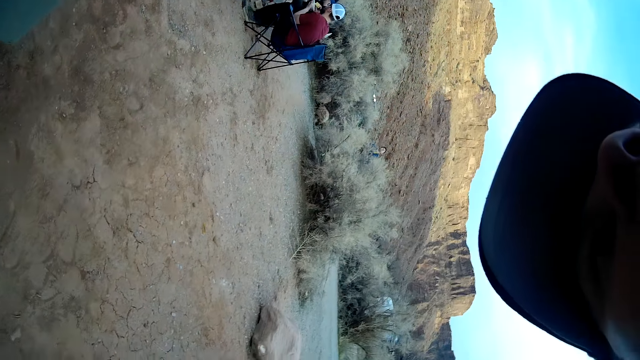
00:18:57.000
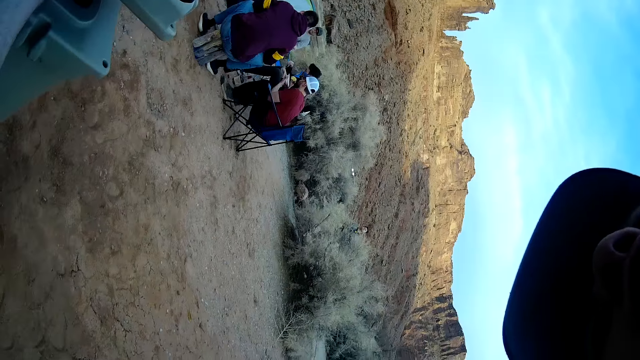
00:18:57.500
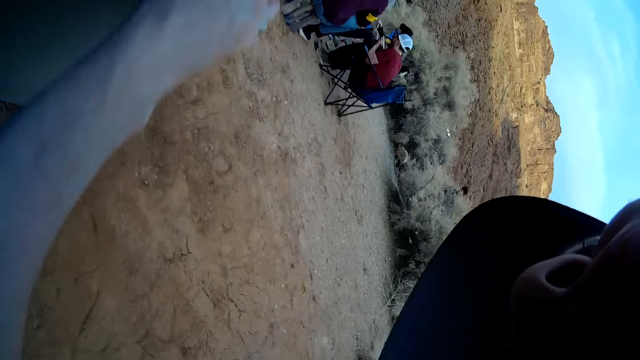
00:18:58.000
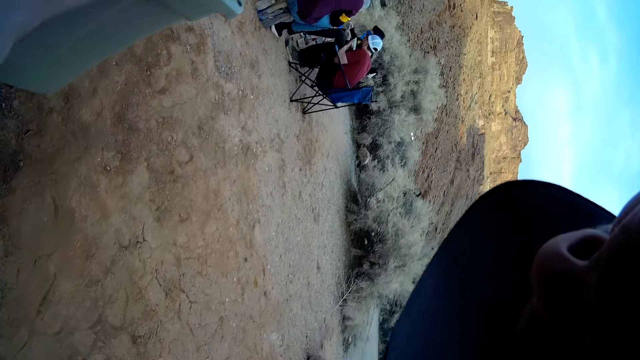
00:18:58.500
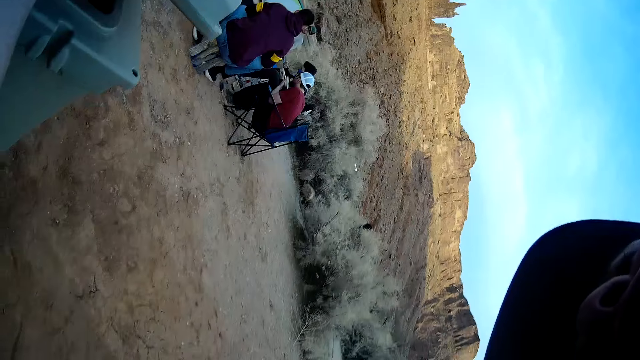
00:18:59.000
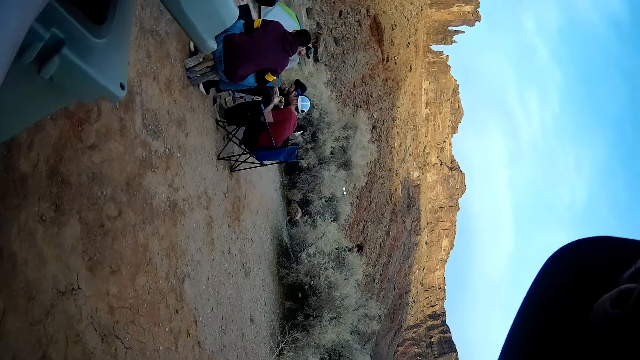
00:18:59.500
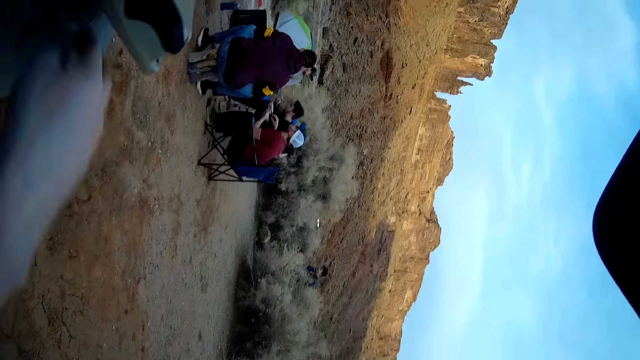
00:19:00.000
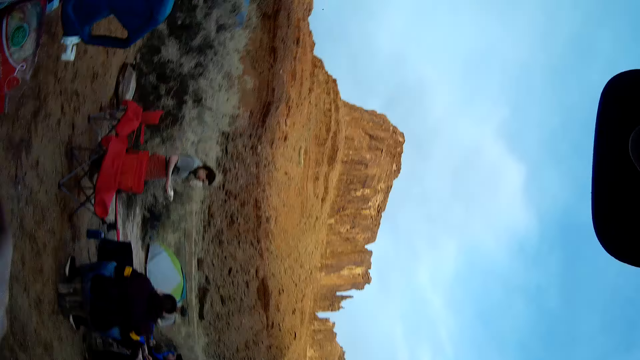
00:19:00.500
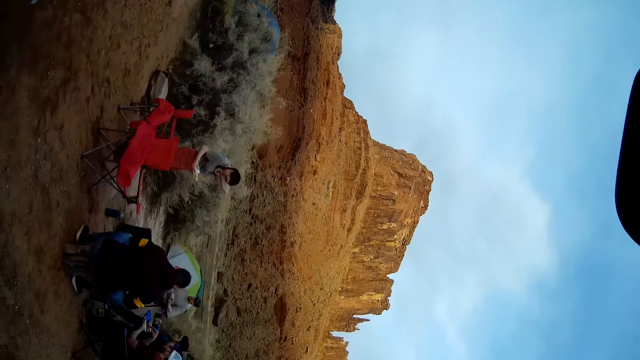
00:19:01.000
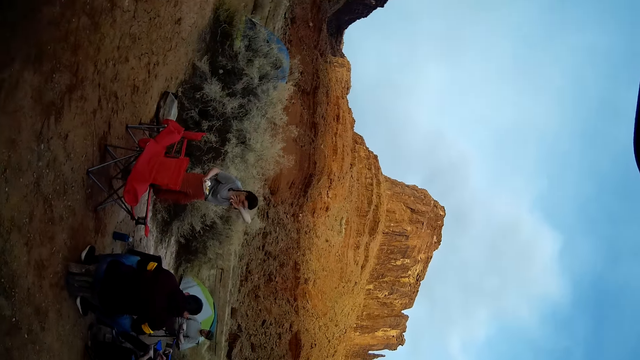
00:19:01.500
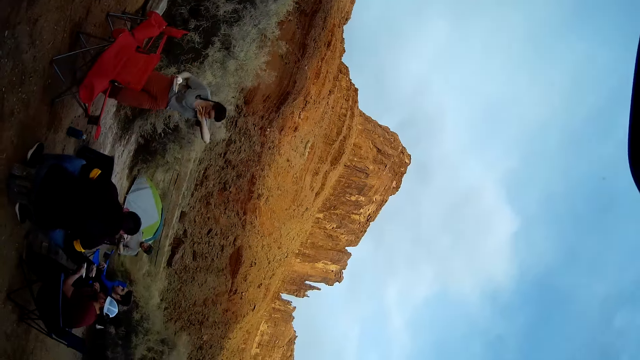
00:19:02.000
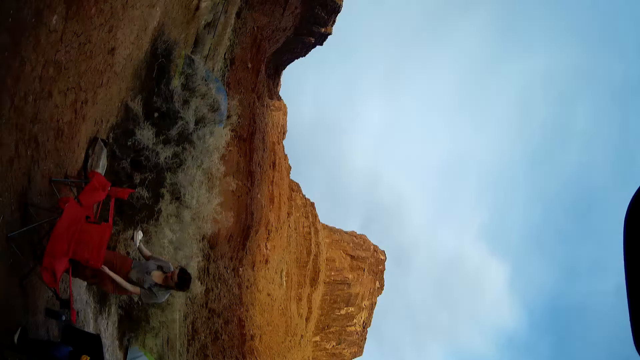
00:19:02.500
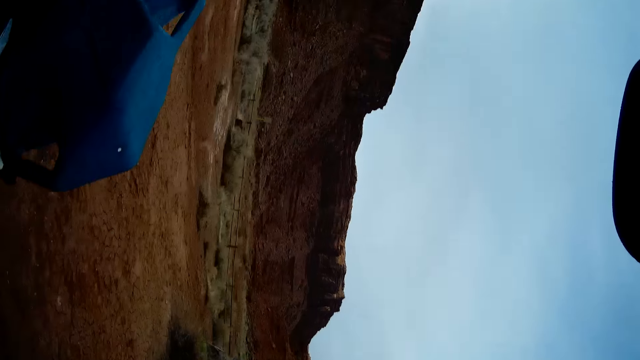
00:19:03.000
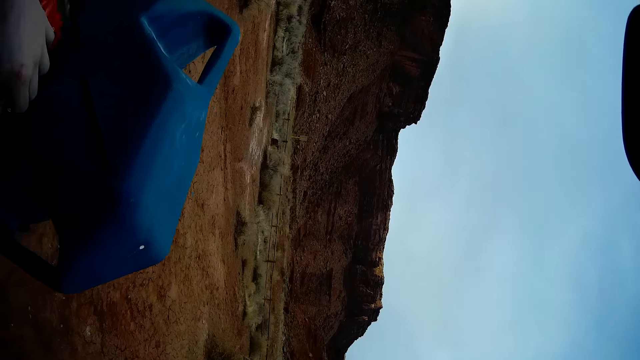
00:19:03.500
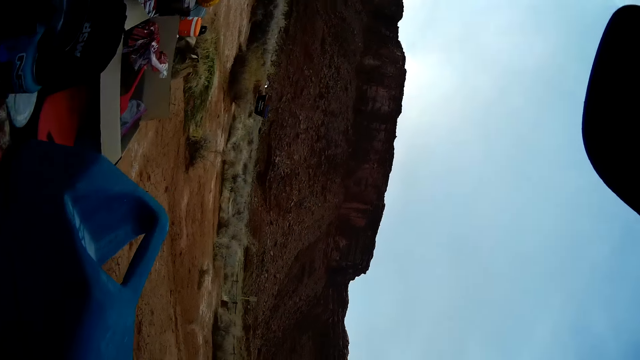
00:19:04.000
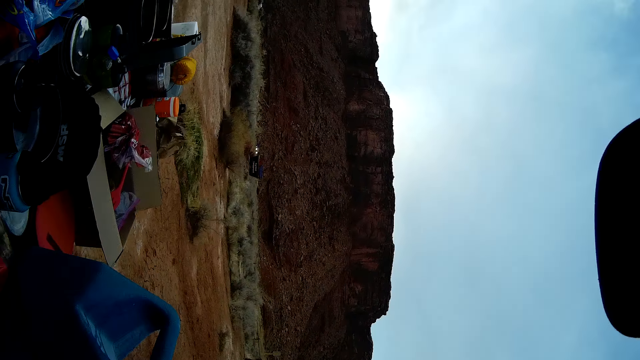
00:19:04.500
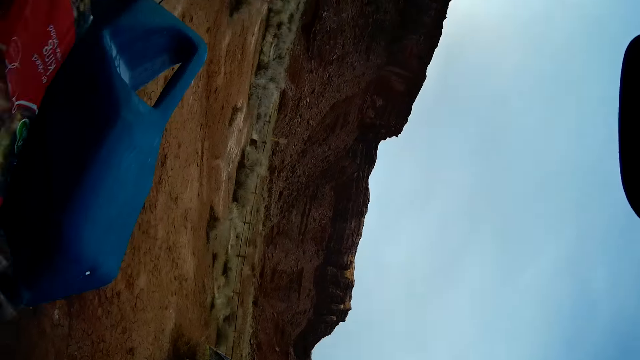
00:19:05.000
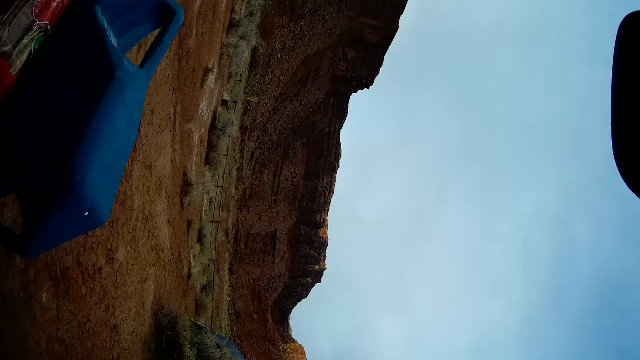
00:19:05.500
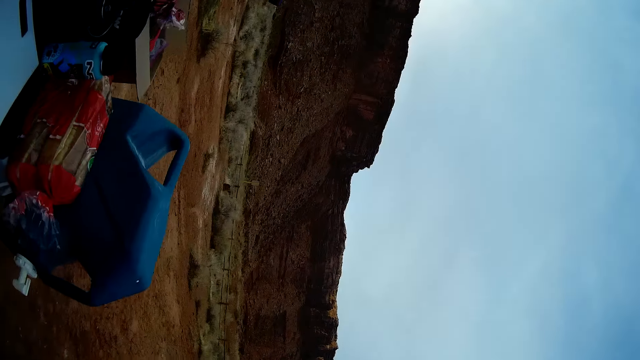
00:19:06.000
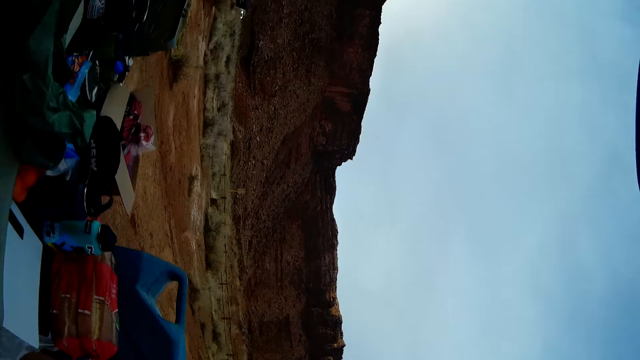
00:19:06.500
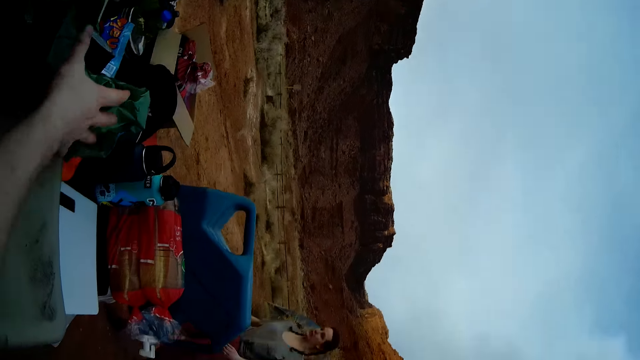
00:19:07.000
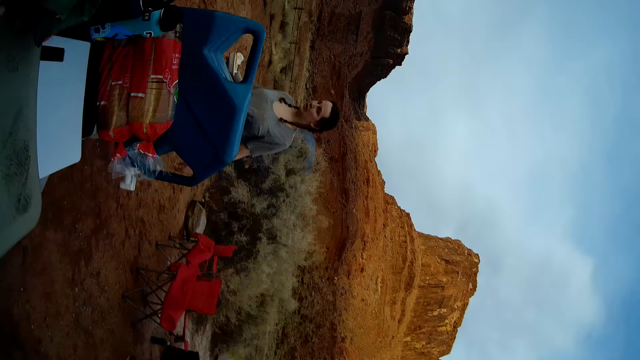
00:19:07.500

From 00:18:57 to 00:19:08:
The camera wearer opens the ice cool box. They walk on the field. They touch the bread. They search in the bags.

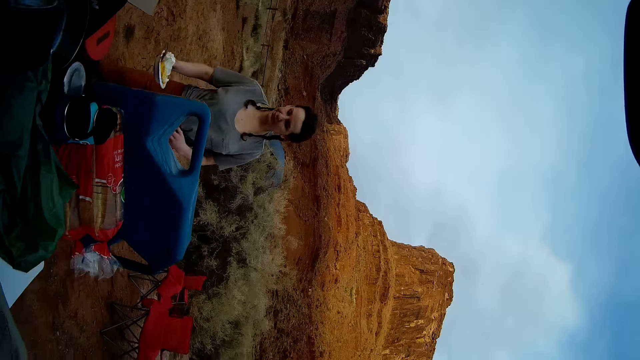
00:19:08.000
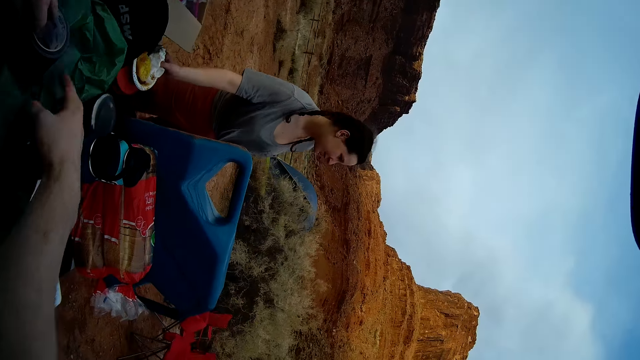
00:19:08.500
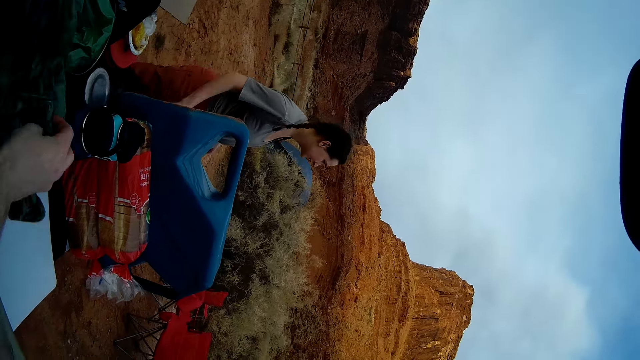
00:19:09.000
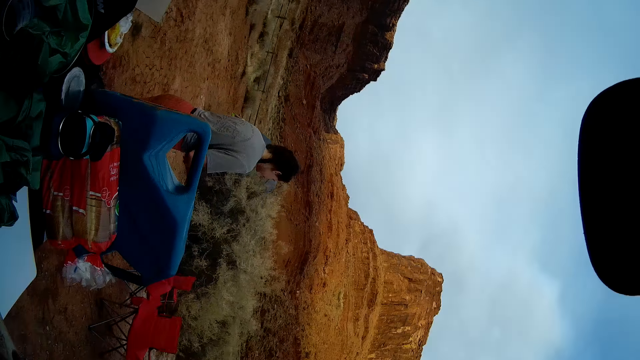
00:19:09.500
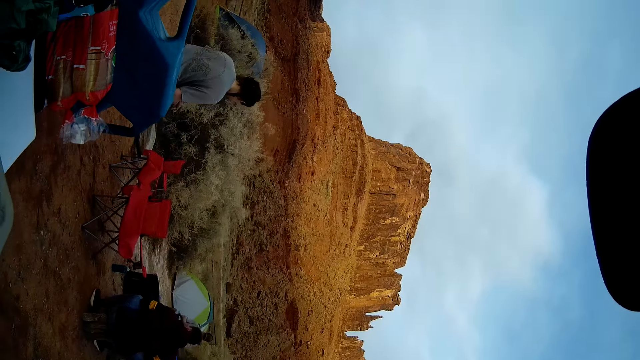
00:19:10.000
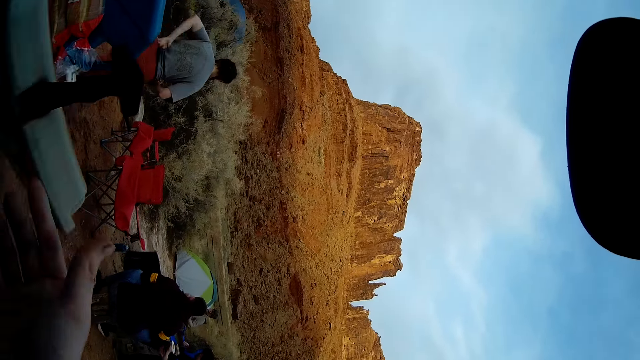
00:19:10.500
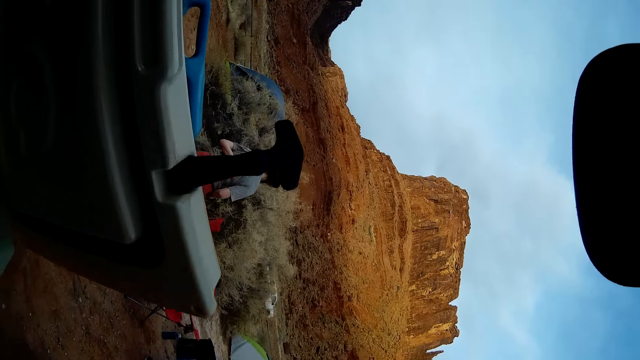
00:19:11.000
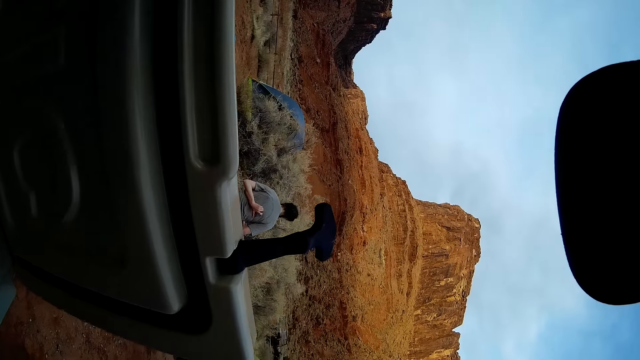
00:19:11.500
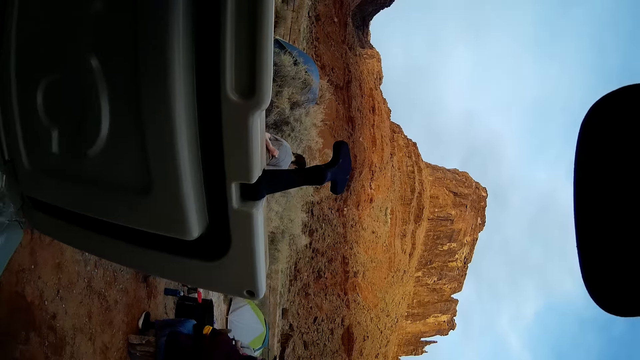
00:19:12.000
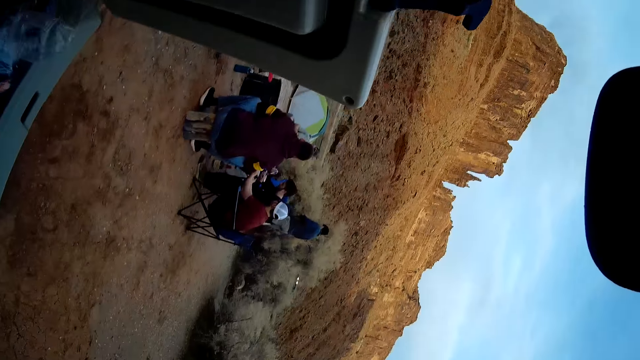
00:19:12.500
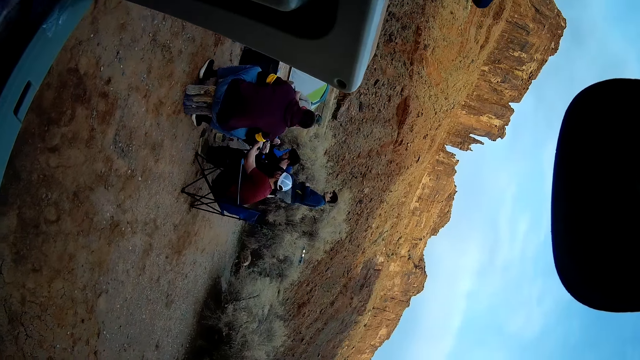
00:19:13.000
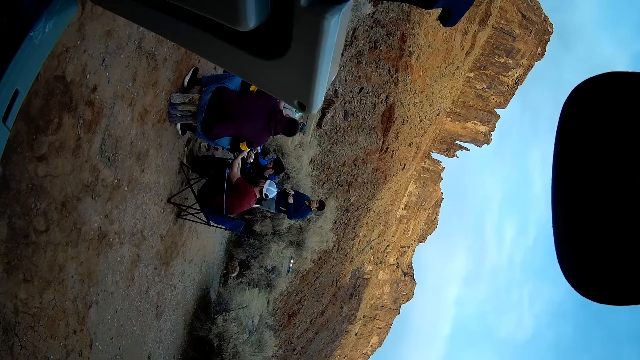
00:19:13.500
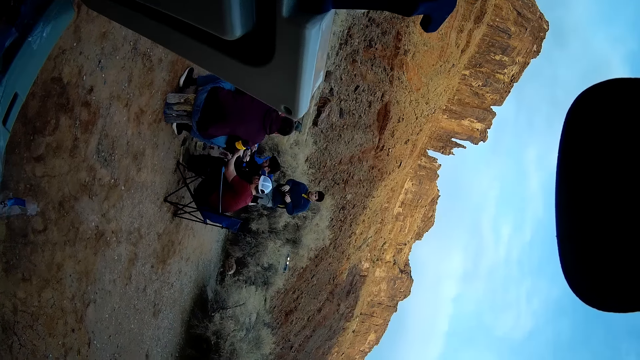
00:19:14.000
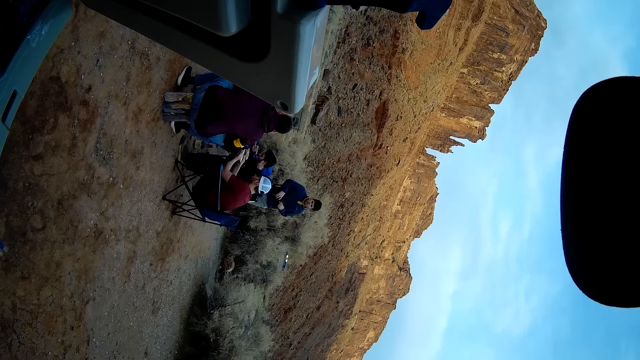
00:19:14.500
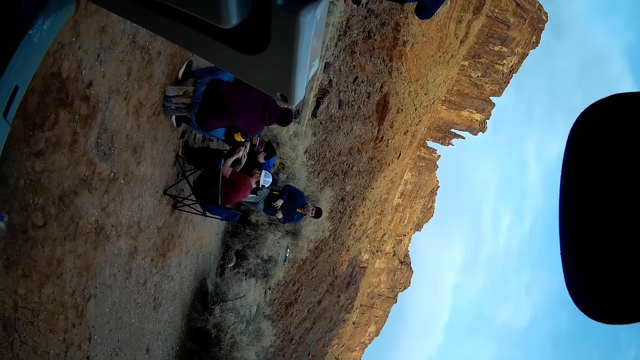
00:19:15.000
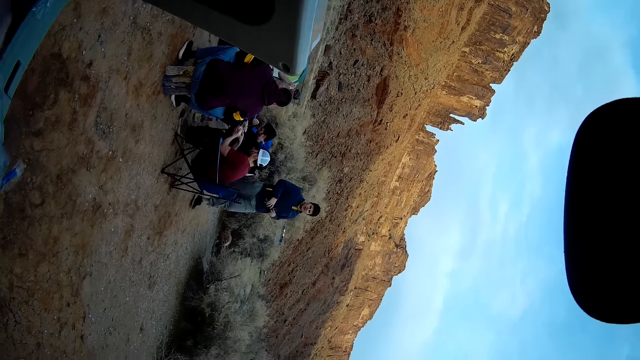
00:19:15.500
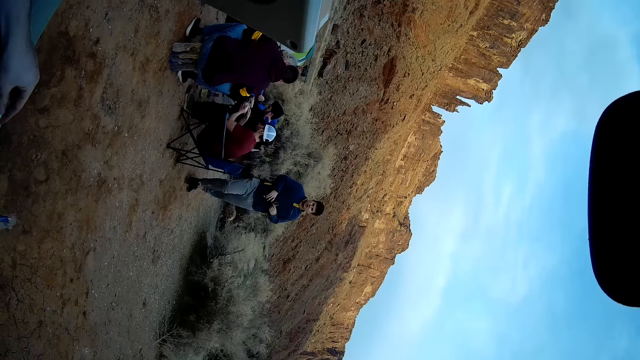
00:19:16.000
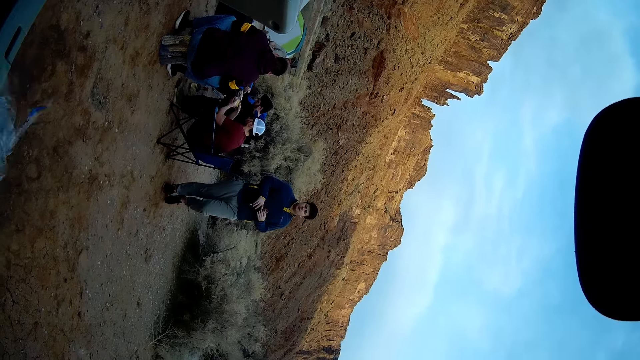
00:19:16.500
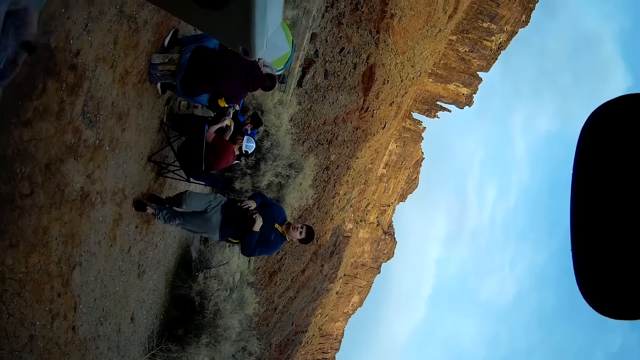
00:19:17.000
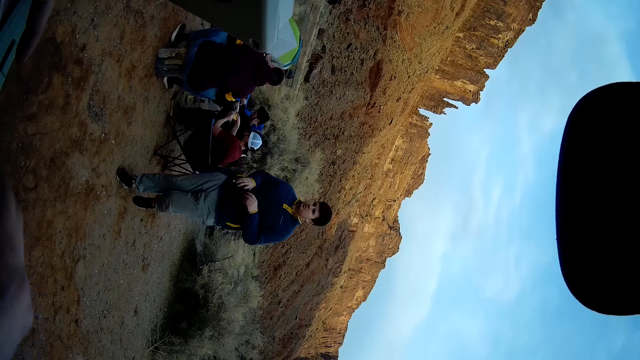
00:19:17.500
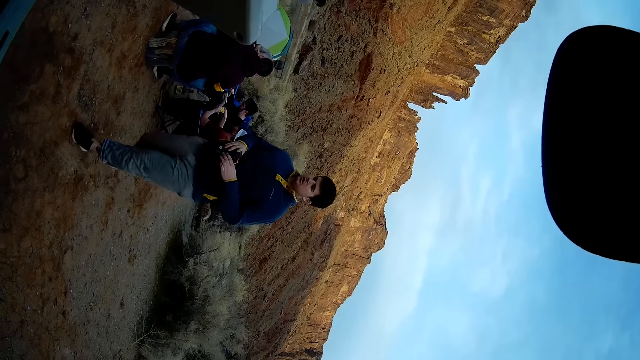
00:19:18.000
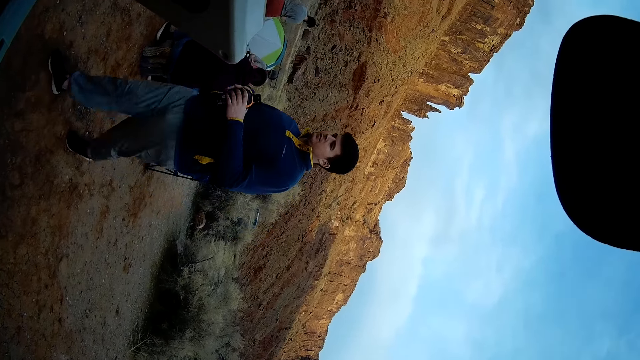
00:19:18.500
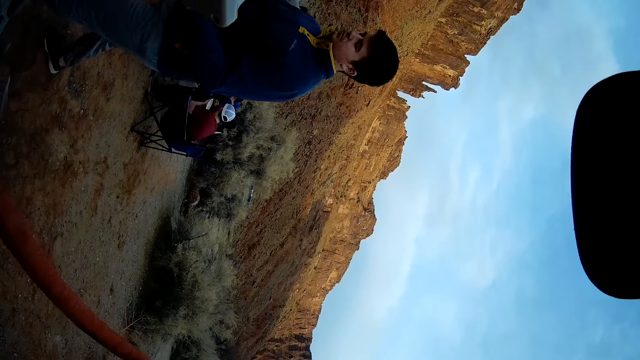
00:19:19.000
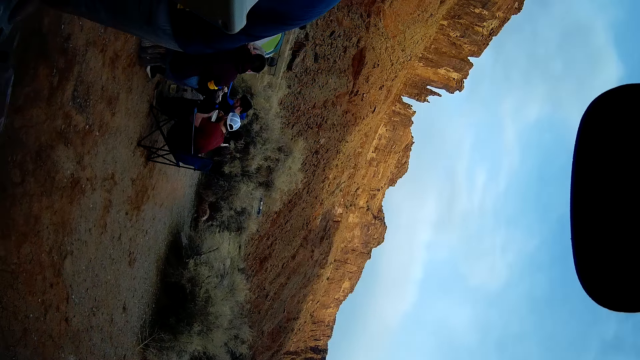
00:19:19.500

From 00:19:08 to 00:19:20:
The camera wearer touches a cloth. They open the ice cool box. They pick a bag in the ice box.
